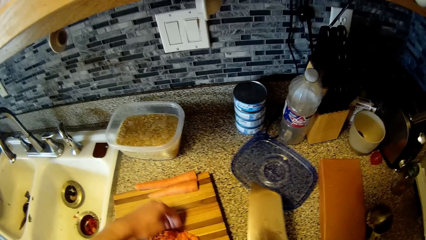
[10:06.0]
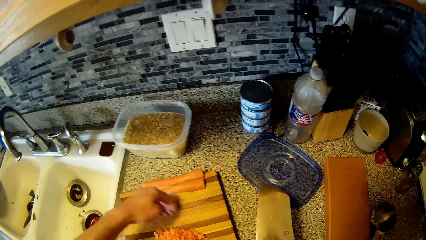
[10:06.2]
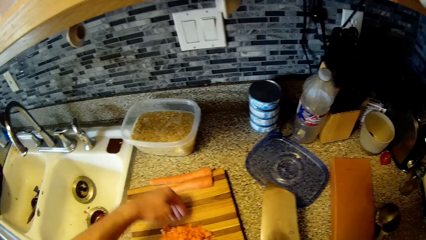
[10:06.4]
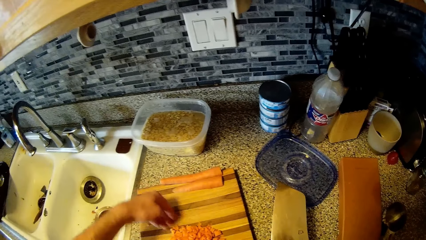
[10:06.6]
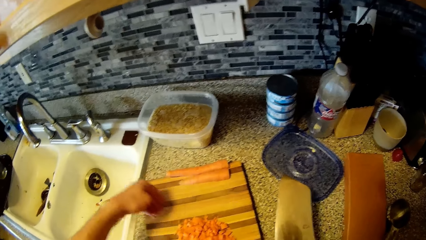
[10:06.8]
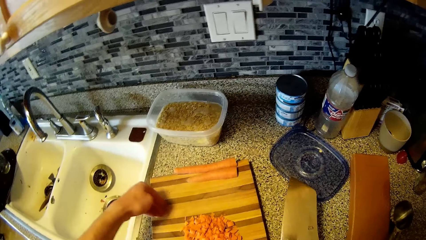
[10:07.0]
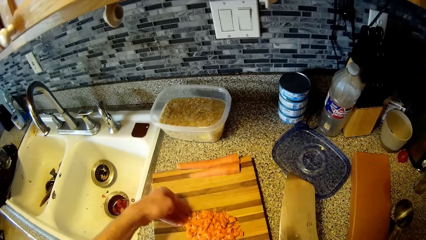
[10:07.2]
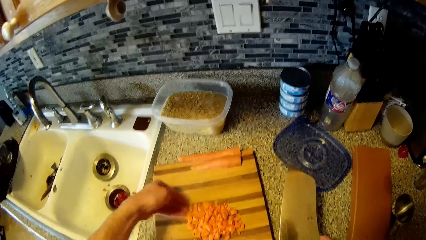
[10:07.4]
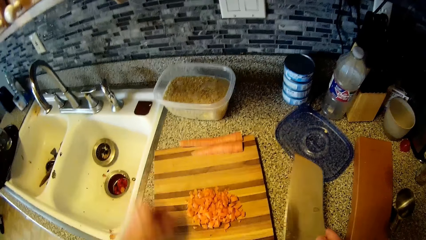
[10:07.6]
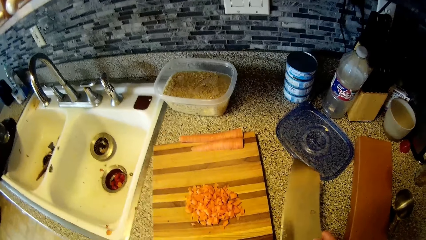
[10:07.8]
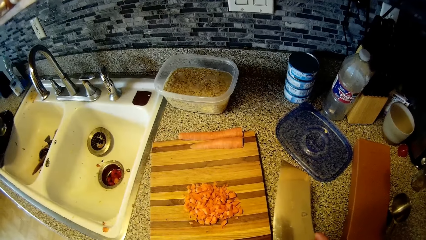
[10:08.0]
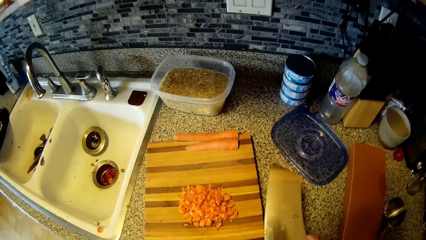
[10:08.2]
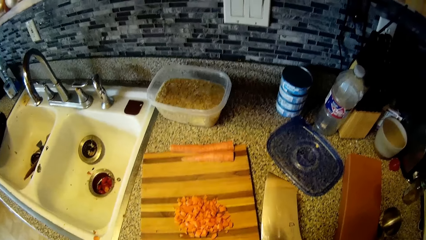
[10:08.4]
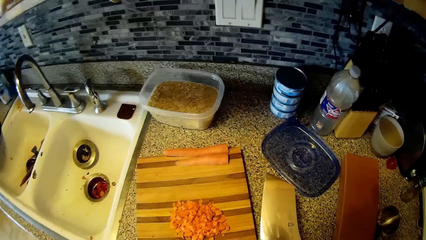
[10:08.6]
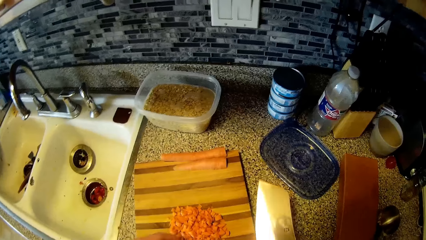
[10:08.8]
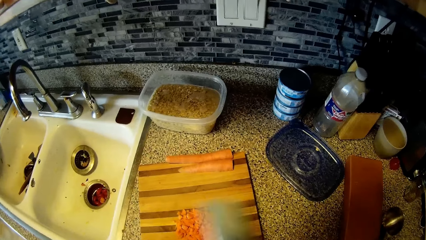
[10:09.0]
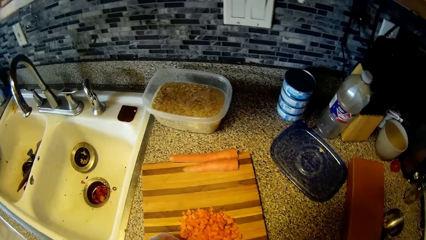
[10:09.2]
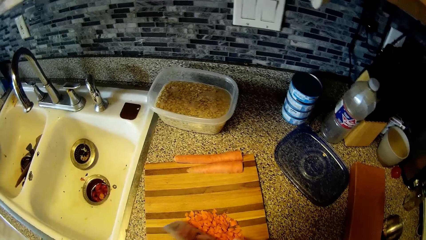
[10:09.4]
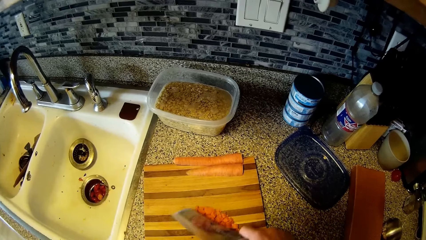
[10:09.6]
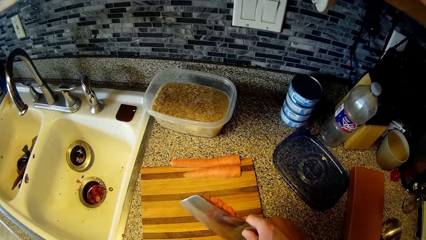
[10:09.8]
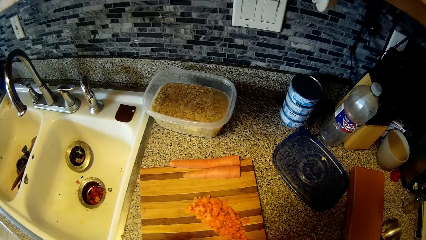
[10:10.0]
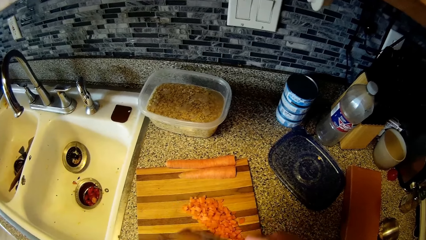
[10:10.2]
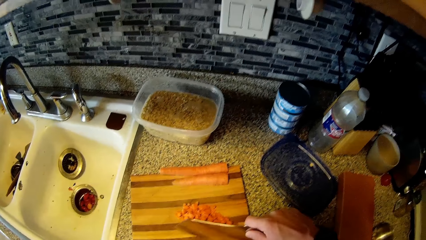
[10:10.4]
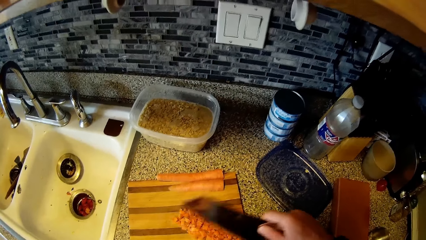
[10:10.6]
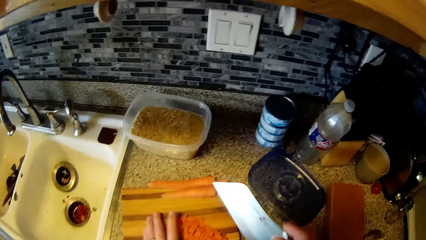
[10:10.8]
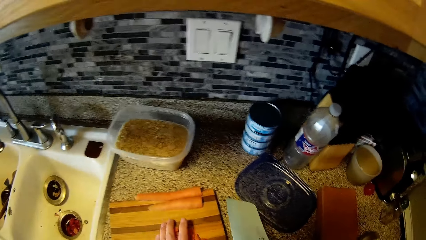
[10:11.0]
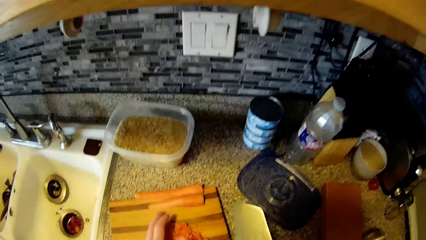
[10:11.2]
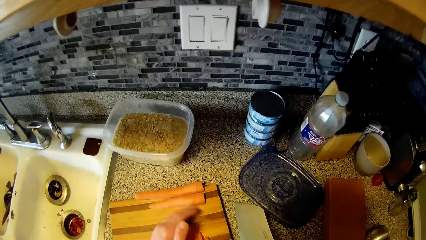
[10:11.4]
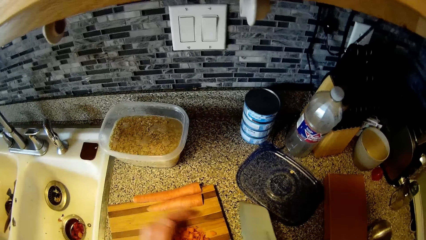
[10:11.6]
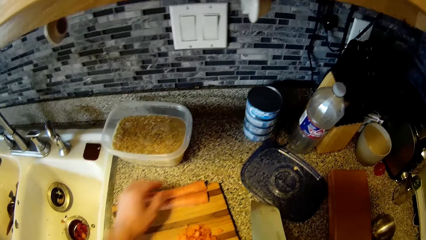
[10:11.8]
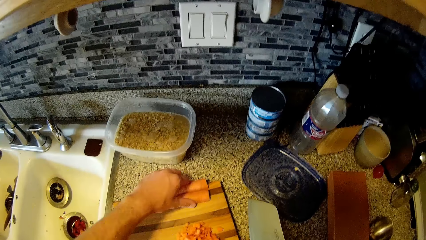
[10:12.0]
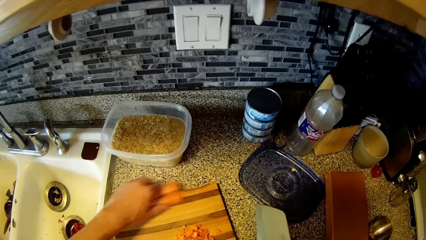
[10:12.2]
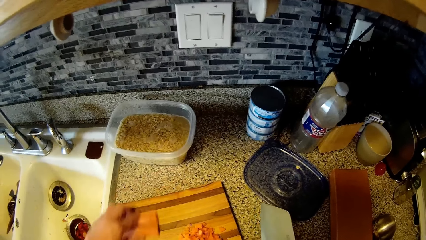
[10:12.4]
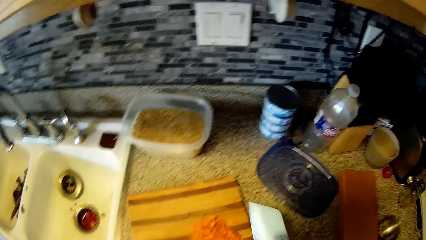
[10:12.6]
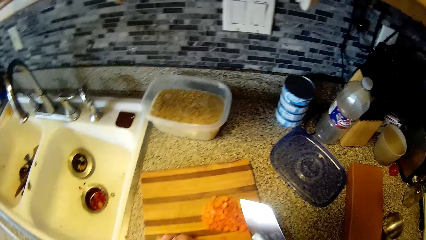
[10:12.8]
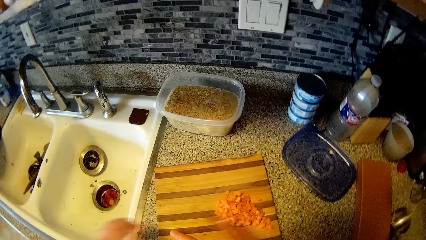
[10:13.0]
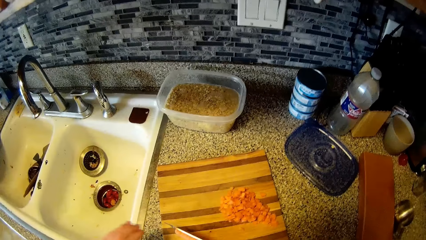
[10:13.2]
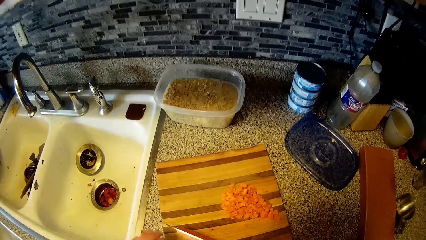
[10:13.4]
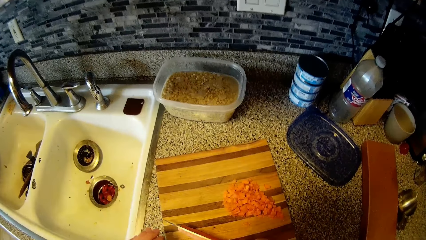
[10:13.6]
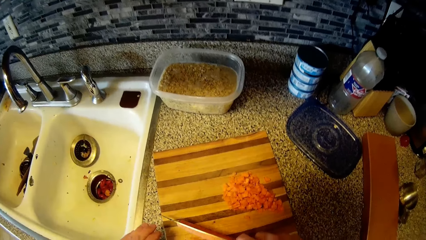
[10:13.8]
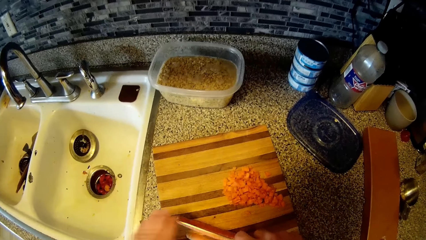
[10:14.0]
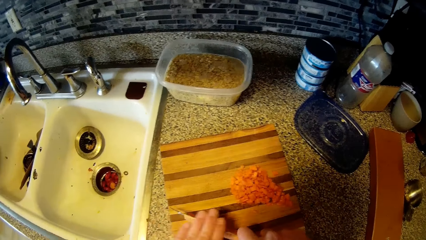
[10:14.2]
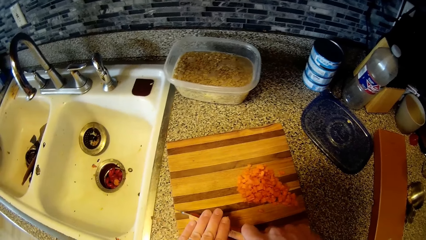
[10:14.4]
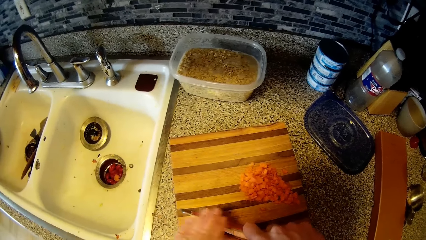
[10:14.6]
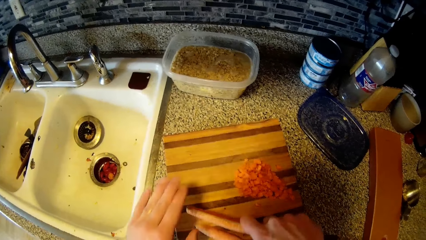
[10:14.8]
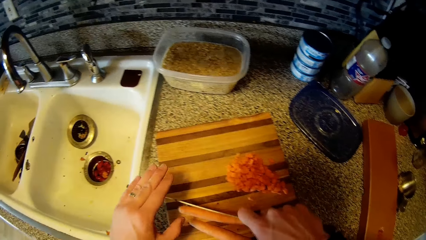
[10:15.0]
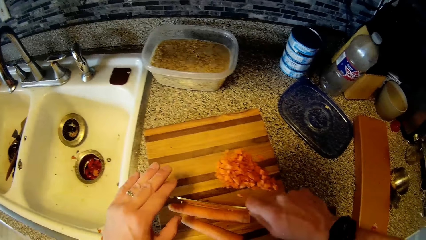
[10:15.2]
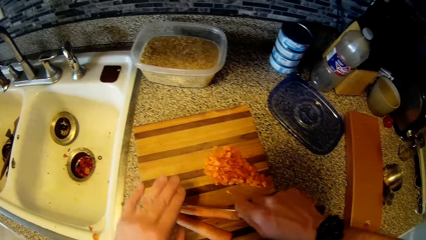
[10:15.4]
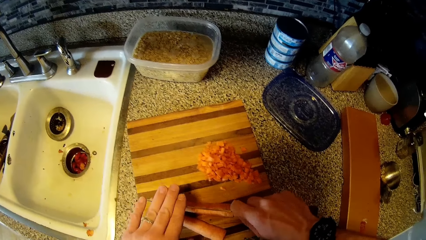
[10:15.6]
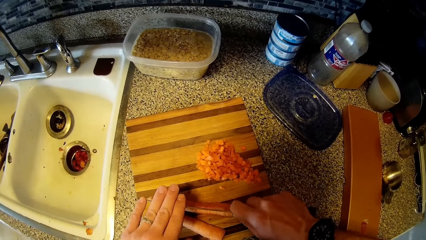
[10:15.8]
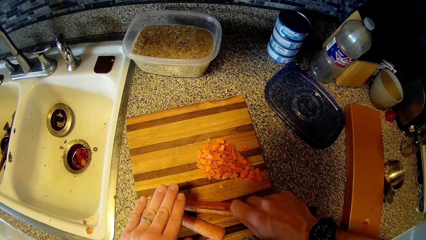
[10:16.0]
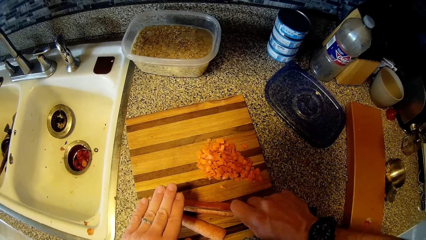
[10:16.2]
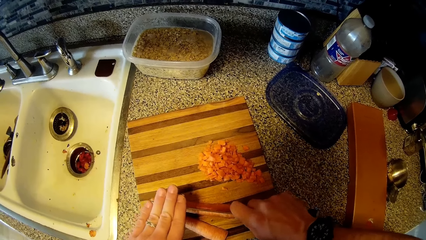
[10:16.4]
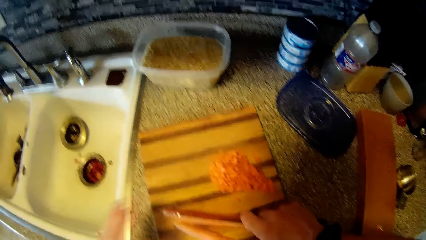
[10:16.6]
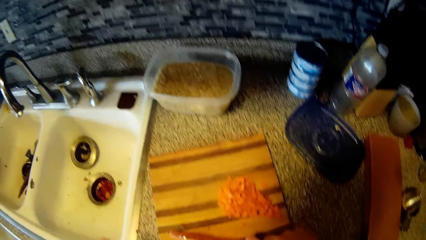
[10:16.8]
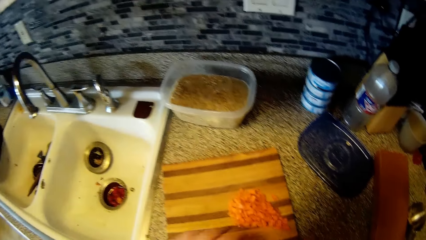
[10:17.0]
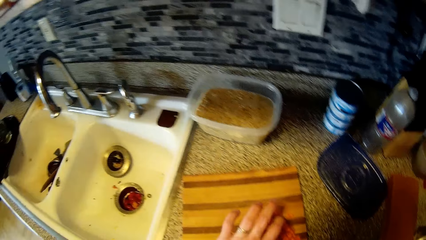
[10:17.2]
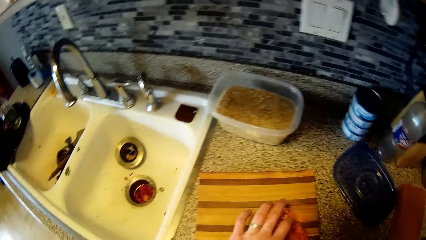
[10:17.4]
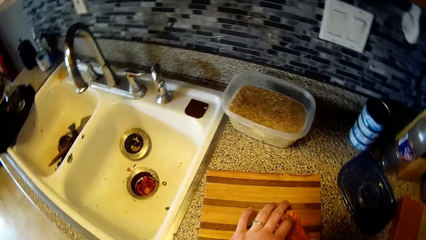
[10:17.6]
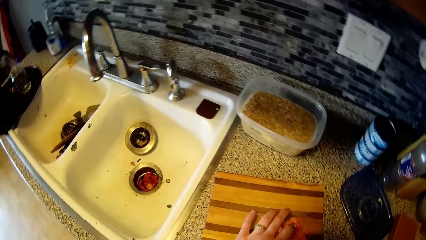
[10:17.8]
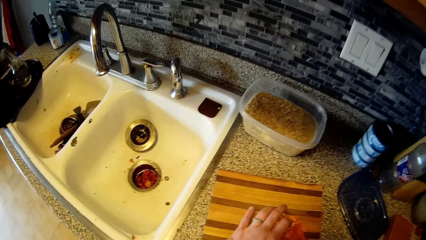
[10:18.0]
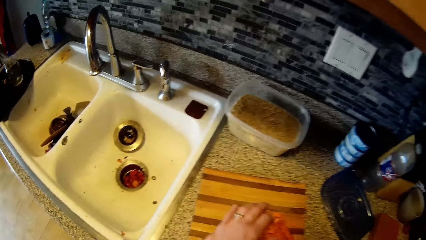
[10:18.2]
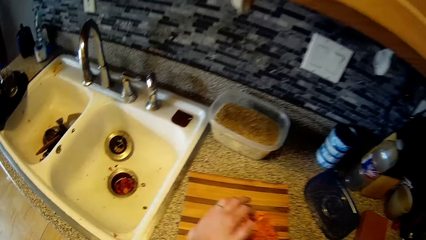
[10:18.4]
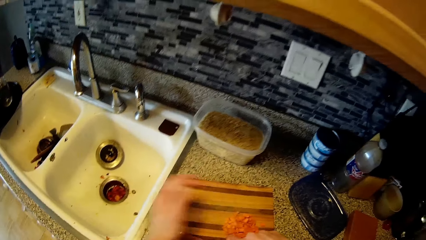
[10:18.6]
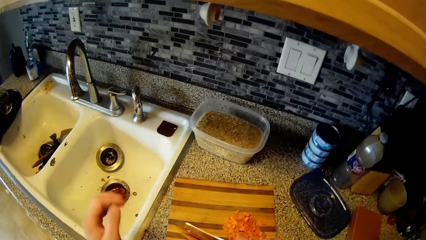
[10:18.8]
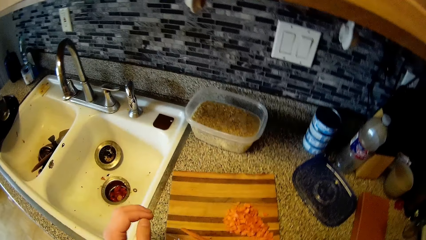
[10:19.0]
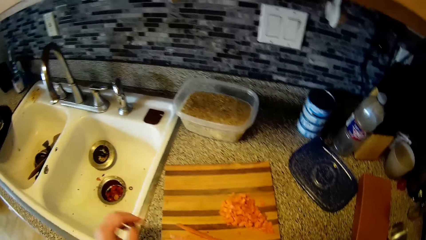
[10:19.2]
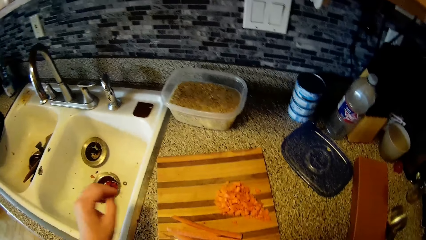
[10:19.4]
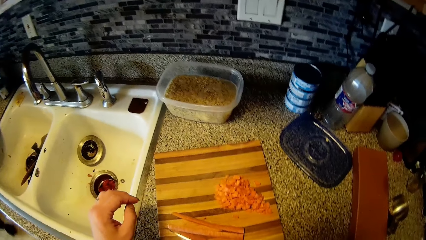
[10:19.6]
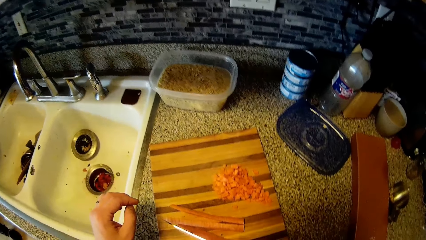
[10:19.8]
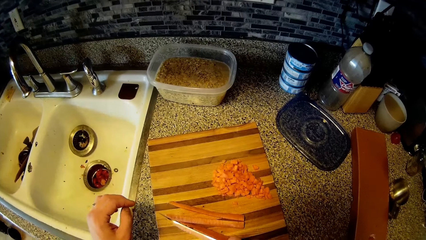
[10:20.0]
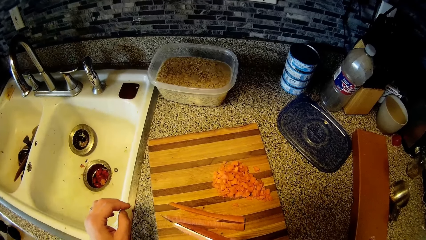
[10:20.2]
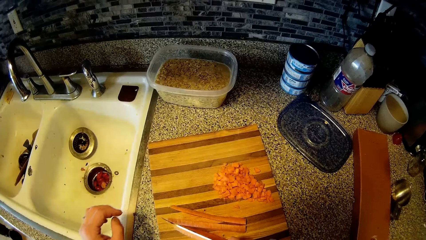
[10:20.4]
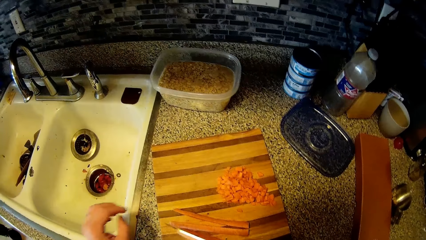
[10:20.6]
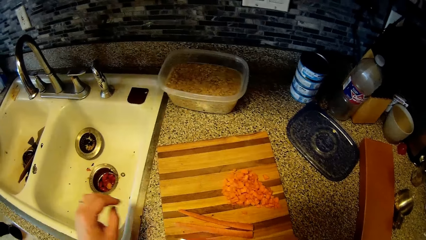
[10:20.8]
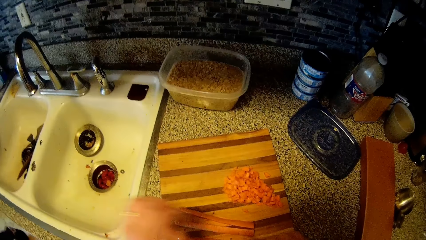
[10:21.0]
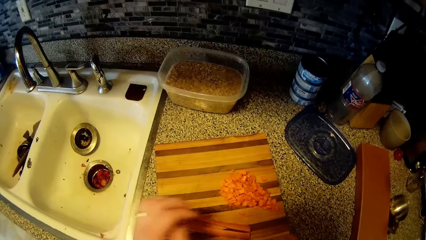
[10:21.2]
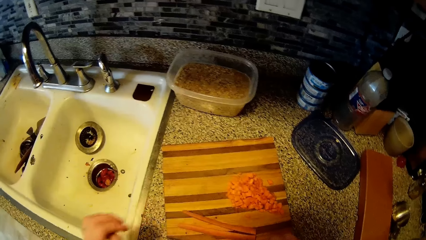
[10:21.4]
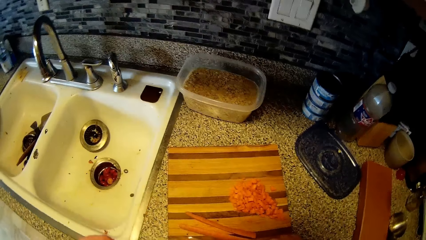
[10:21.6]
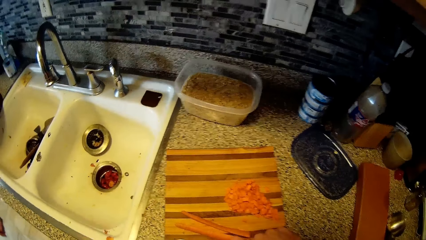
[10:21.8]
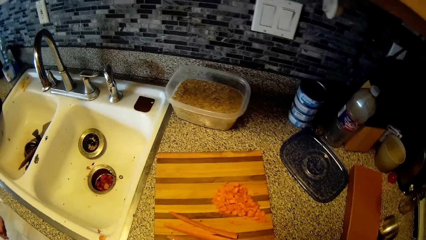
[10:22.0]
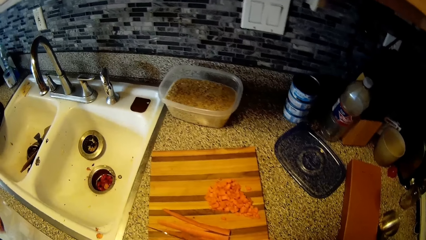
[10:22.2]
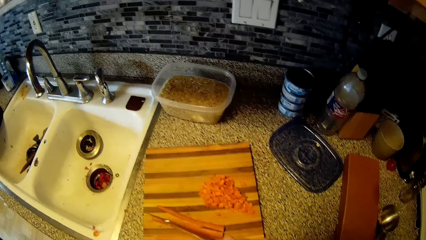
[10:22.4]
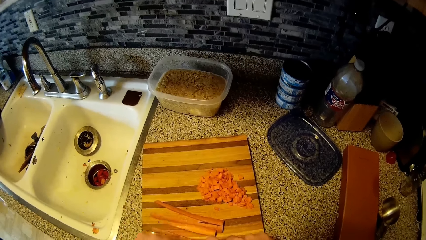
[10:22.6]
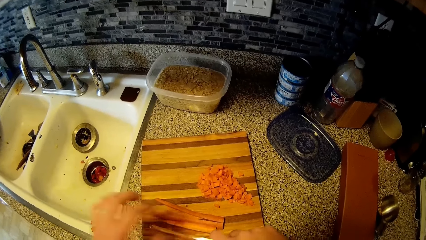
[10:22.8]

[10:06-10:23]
The camera wearer converses with the woman. They move the carrot on the chopping board with the knife. They gather the carrots together with her left hand on the chopping board. They move the carrots on the chopping board with her left hand. They chop the carrots on the chopping board on the kitchen counter with the knife in his right hand. They collect the carrots. They converse with the woman. The woman interacts with the camera wearer. The camera wearer moves the left hand.
